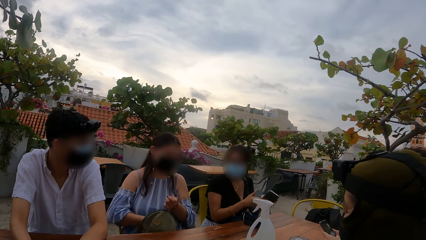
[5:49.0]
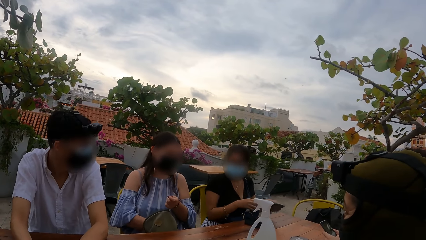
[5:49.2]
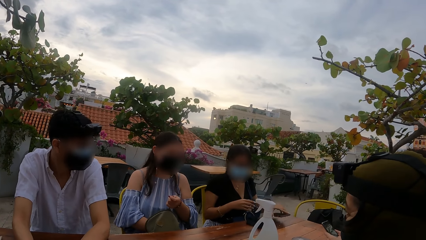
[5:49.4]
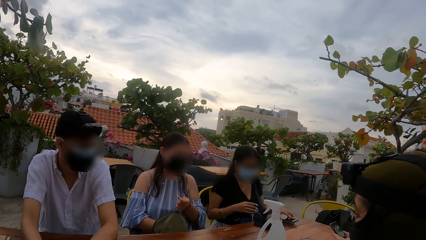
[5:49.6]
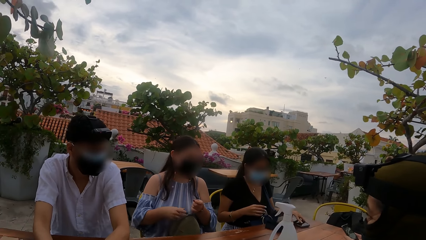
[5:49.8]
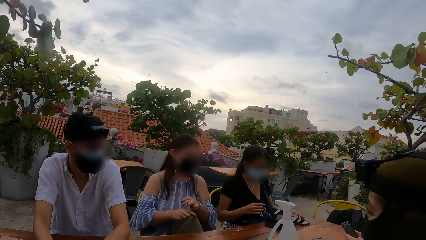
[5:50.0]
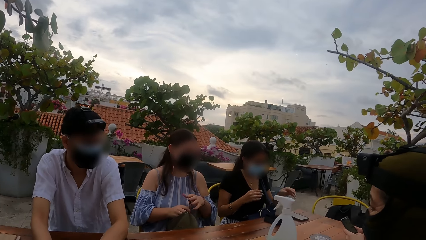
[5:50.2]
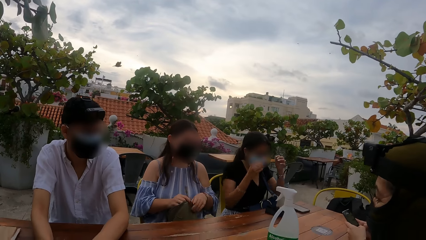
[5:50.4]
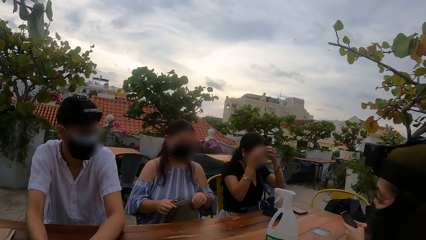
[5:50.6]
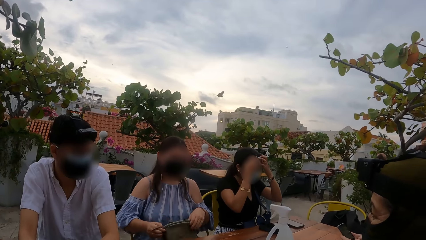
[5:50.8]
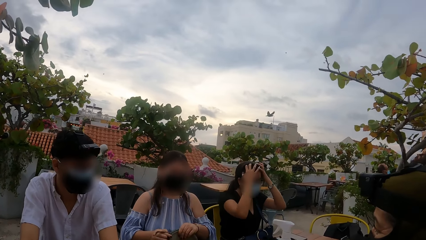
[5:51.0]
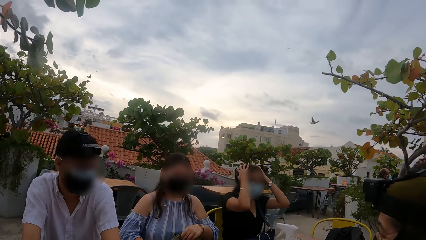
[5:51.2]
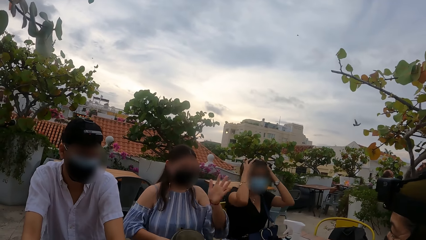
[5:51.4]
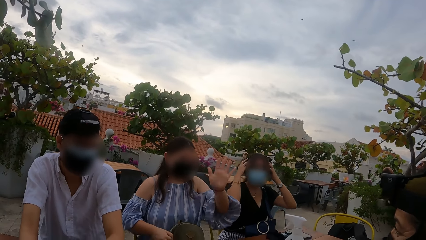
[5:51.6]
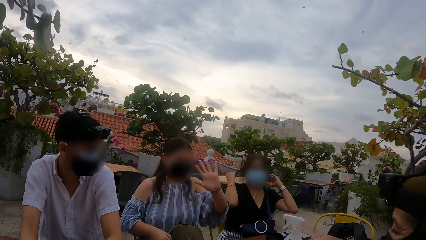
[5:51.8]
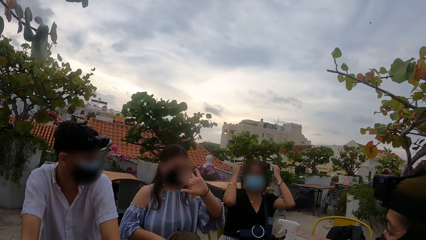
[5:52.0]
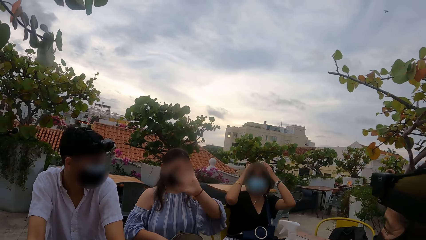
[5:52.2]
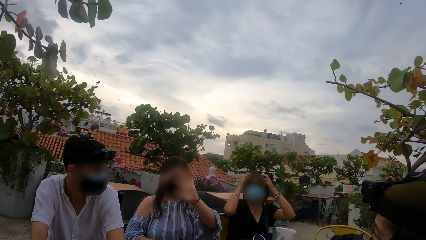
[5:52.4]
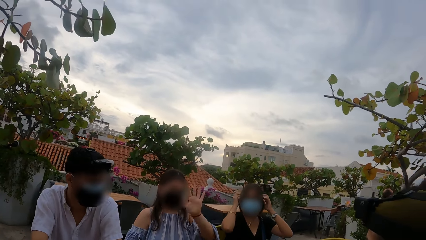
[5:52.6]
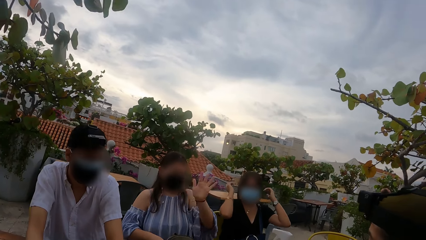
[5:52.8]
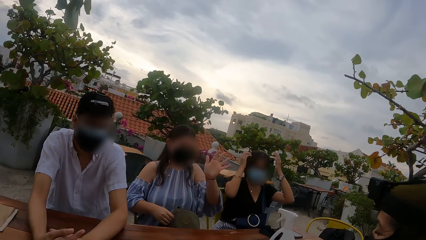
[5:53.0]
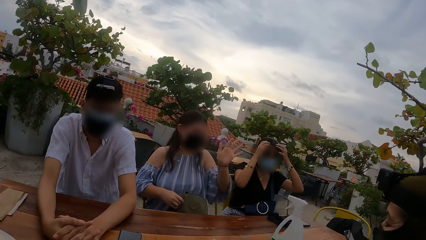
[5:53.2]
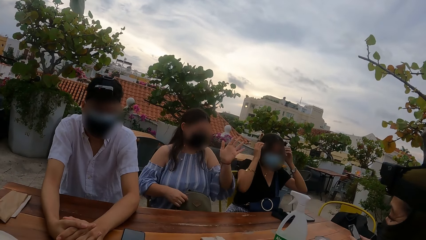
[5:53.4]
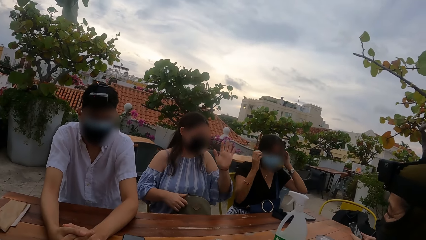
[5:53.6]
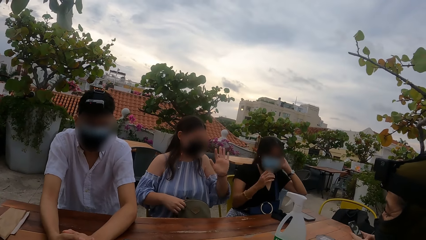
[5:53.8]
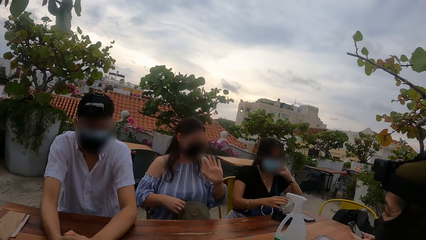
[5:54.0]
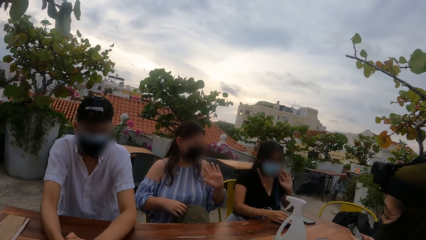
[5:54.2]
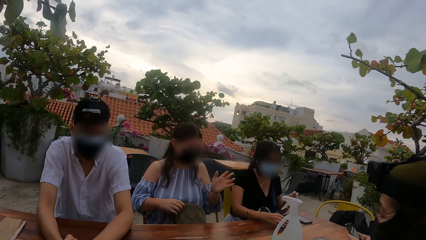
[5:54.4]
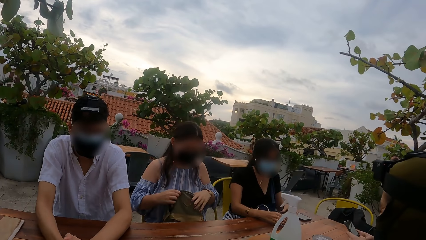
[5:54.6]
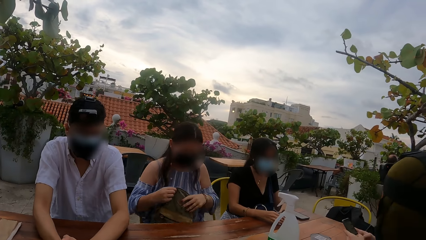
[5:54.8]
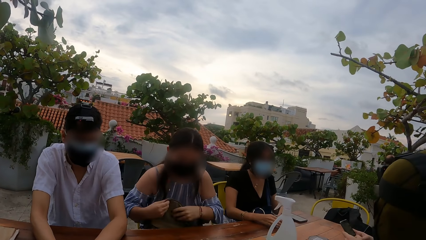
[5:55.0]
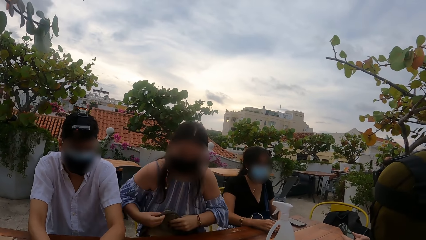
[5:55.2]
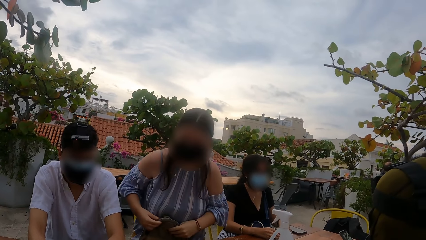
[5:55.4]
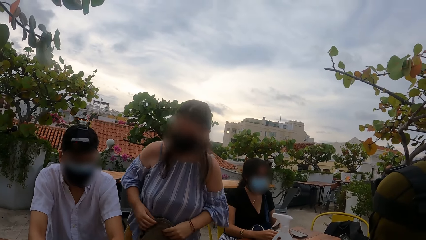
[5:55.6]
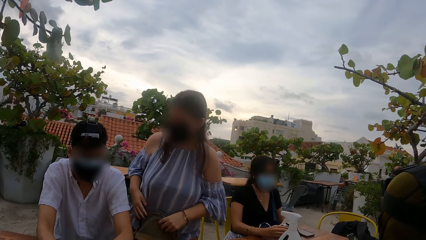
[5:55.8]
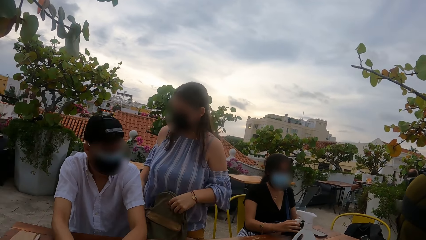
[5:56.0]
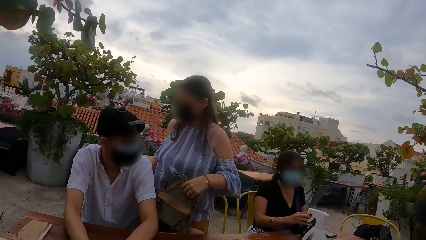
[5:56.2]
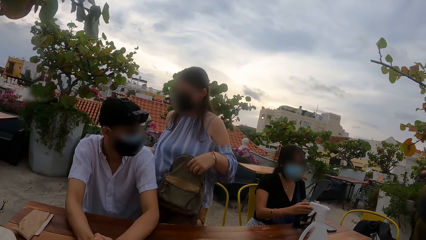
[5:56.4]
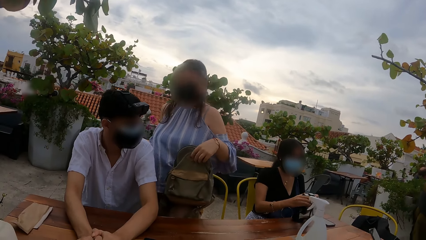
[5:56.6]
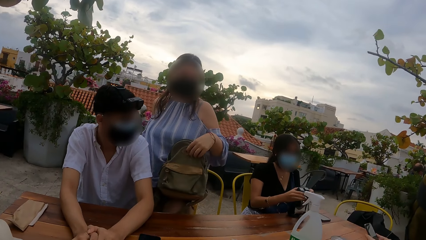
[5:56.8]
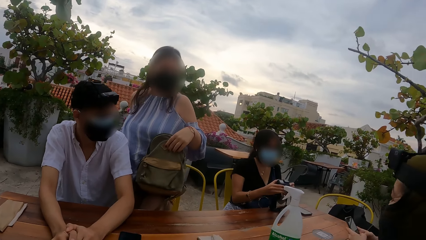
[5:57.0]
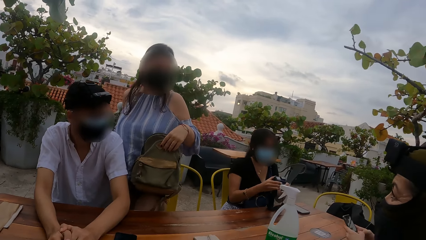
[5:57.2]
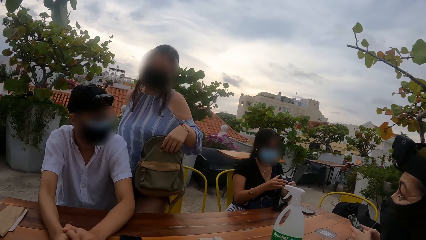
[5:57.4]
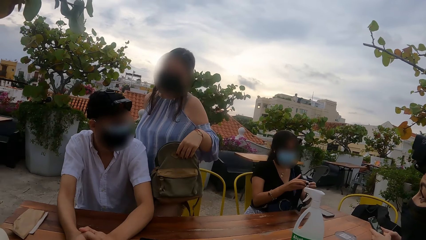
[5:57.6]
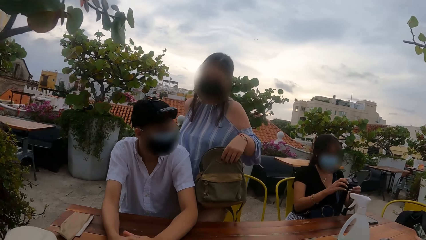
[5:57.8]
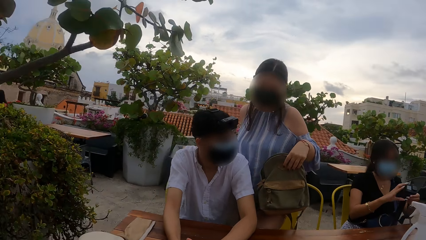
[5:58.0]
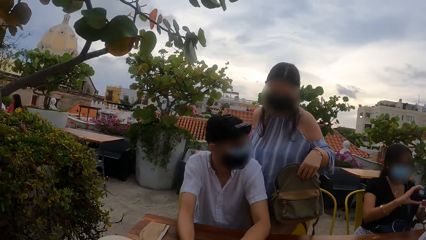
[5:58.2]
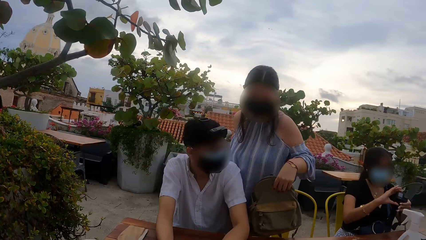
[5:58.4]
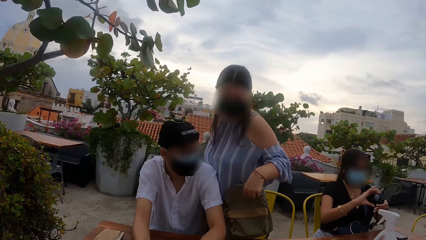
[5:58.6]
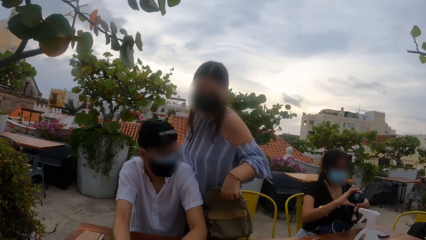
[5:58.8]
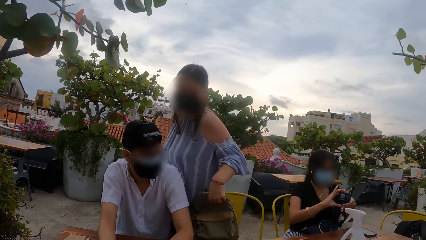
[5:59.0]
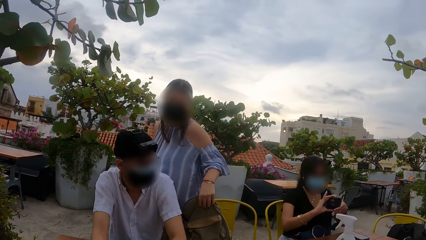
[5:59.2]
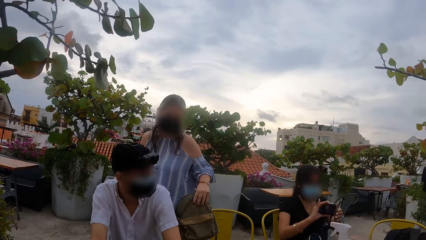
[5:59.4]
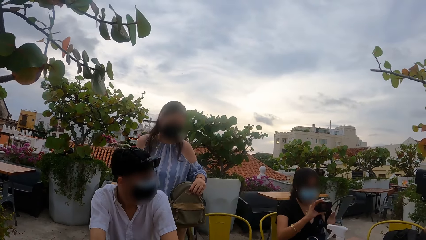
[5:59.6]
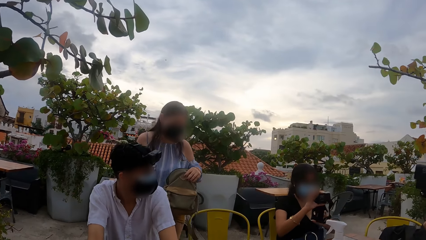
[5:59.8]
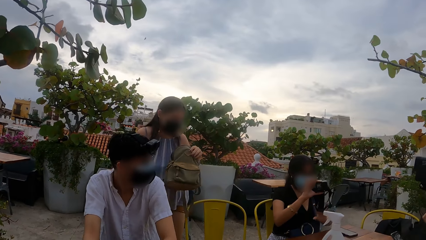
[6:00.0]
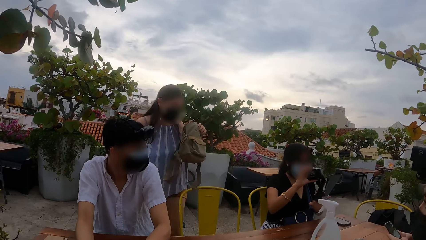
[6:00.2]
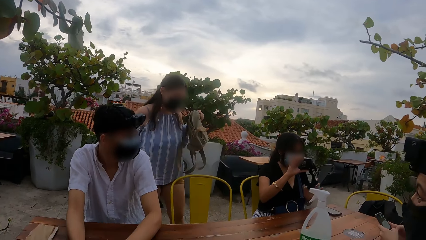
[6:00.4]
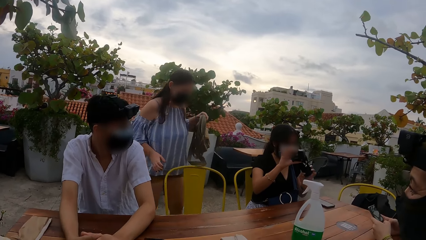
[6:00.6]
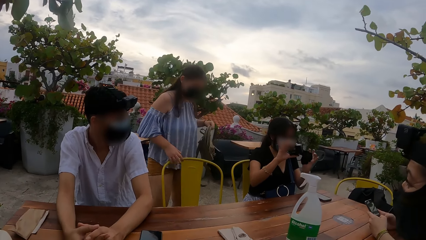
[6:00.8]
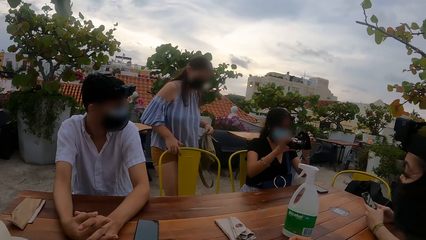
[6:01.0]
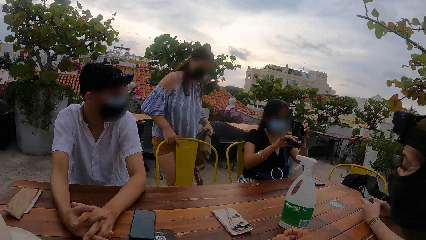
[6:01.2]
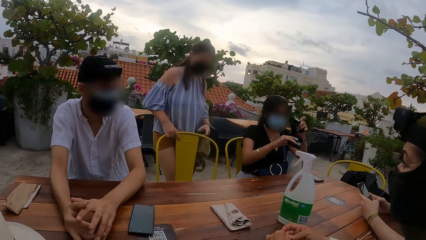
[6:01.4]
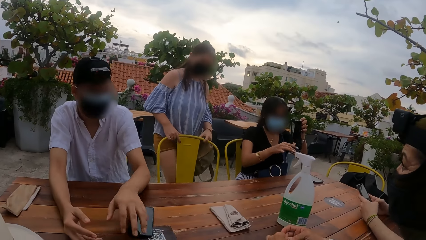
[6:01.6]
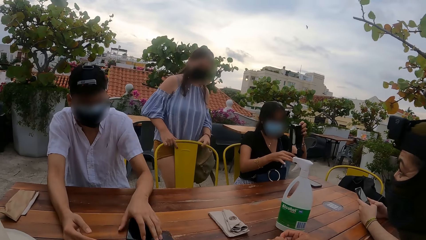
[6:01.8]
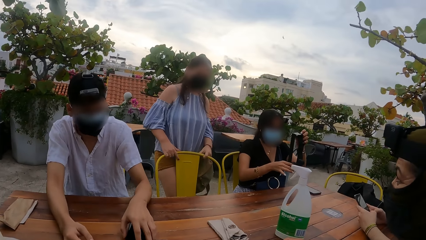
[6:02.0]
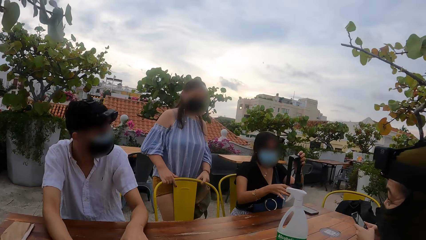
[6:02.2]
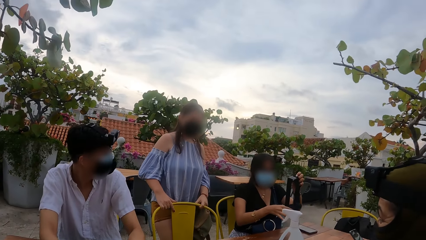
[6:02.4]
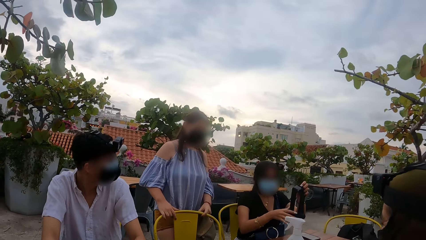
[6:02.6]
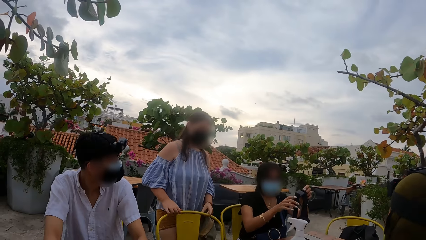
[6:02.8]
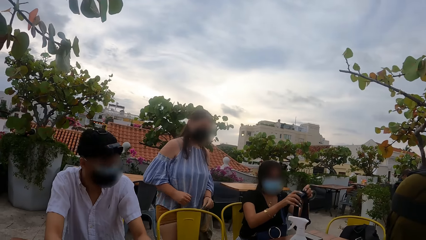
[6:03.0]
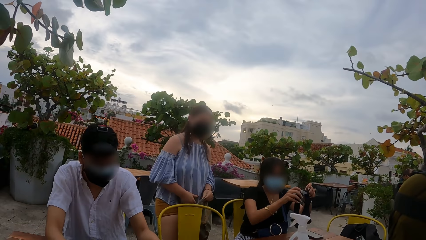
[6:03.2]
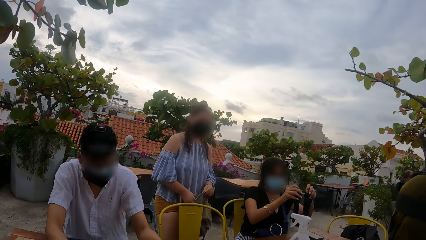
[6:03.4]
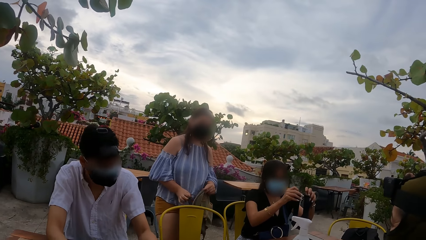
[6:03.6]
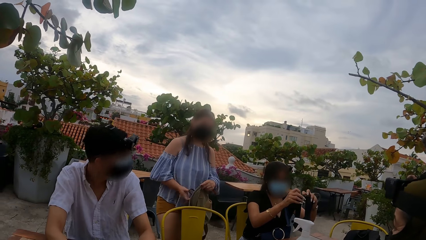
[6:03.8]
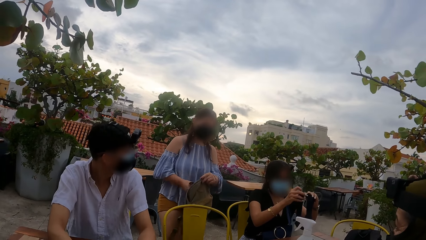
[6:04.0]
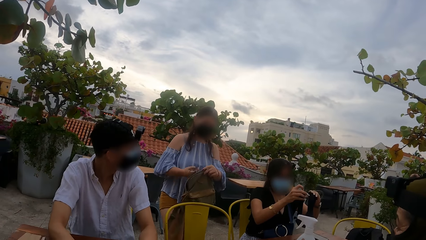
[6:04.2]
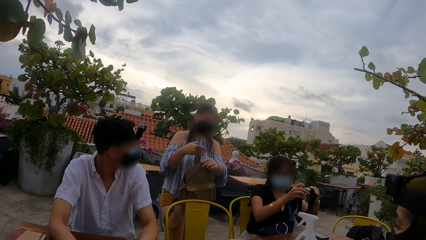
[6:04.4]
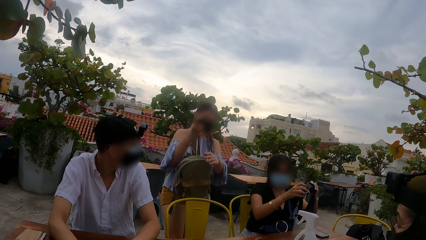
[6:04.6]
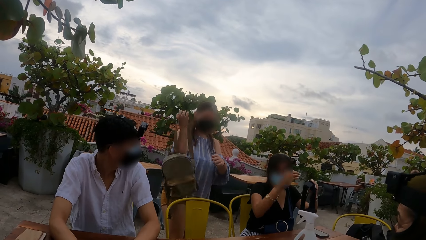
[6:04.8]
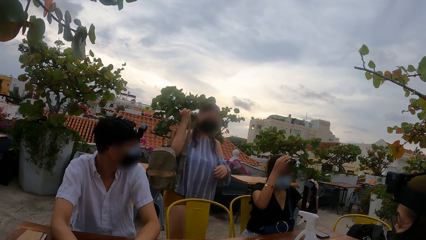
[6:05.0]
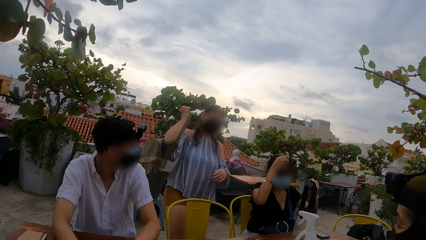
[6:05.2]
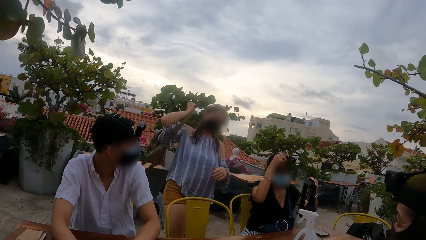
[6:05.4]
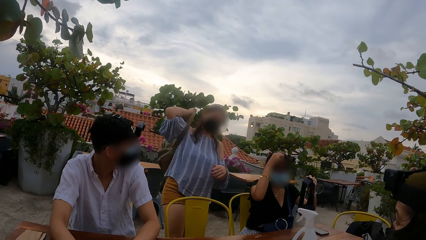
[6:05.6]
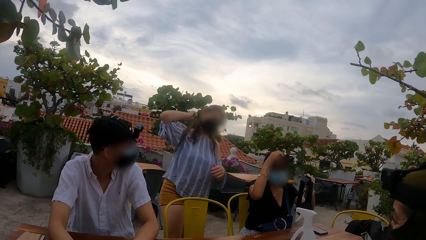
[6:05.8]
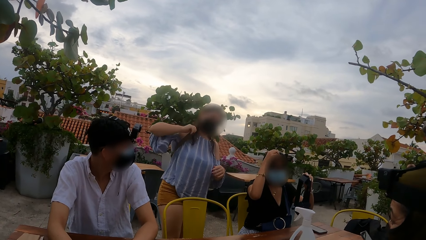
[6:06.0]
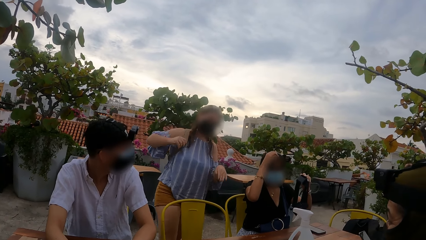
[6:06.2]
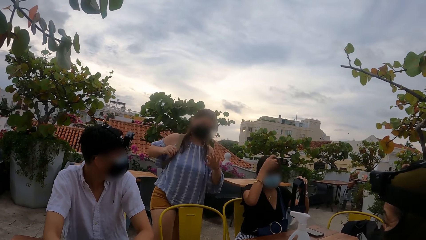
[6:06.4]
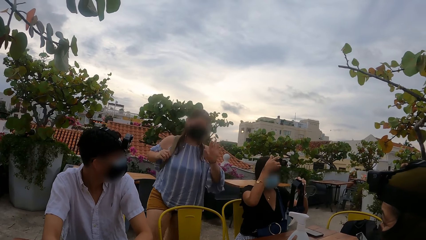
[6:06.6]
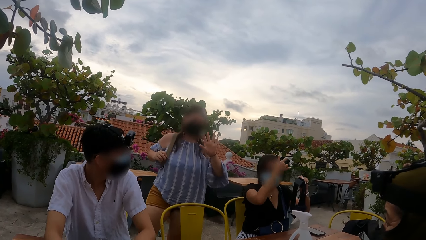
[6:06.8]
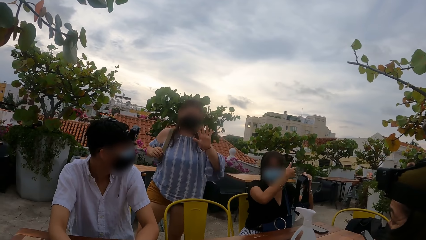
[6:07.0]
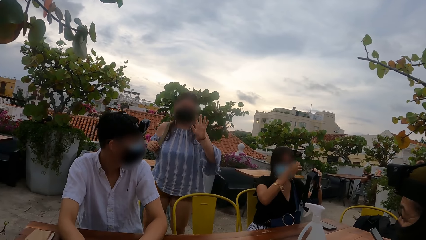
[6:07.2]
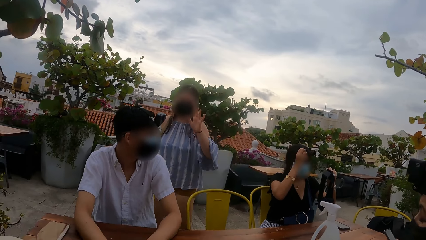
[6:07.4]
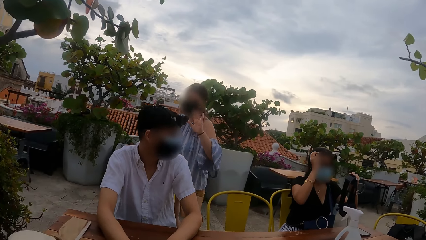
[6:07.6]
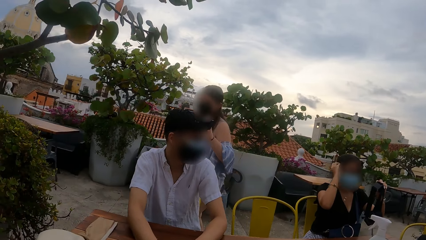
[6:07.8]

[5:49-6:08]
A woman puts the phone into the bag with her right hand. Another woman drops the phone on the table with her left hand. The second woman touches her hair with both hands. The second woman touches her hair on her head with both hands. The first woman waves her left hand at the camera wearer. The camera wearer looks at the first woman. The first woman stands. The camera wearer looks around. The second woman picks up the headcam on the table with both hands. The first woman holds the bag with her left hand. The second woman holds the headcam with both hands. The first woman adjusts a chair with both hands. The first woman backs the bag with her right hand. The first woman waves at colleagues with her left hand. The camera wearer looks at the first woman.
